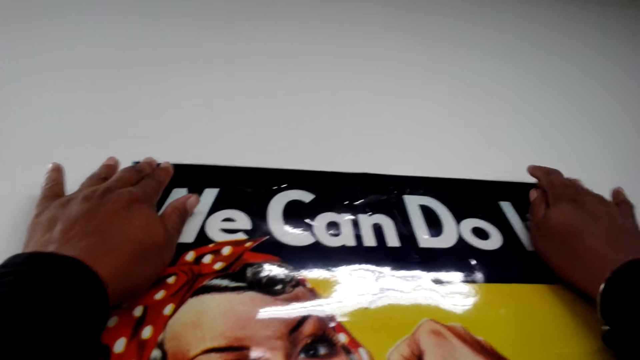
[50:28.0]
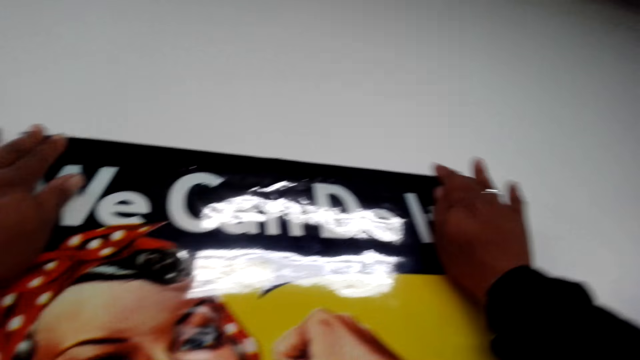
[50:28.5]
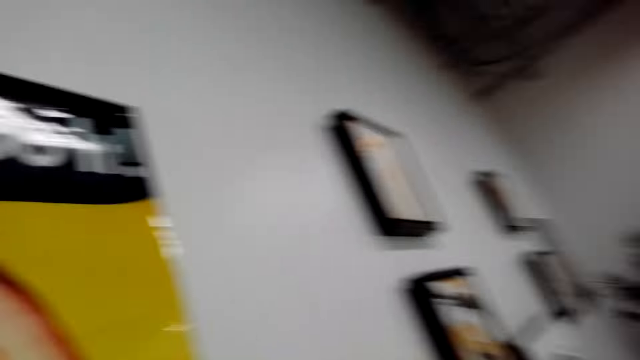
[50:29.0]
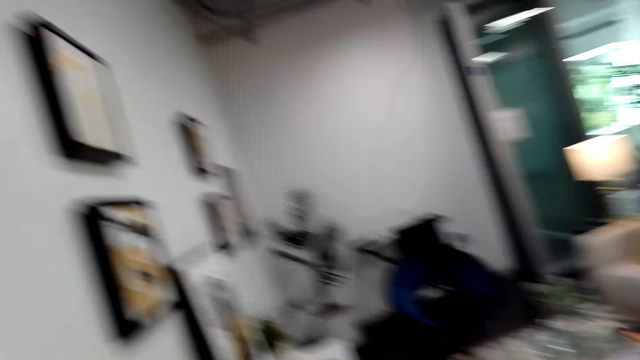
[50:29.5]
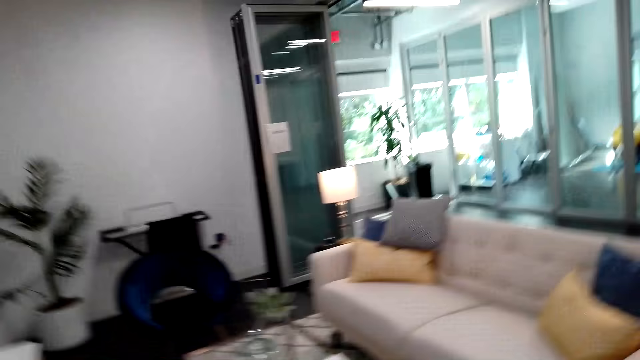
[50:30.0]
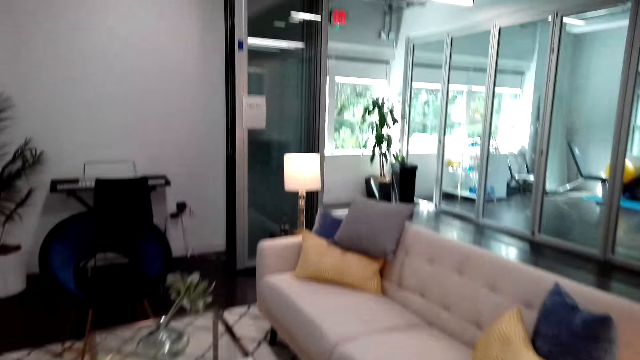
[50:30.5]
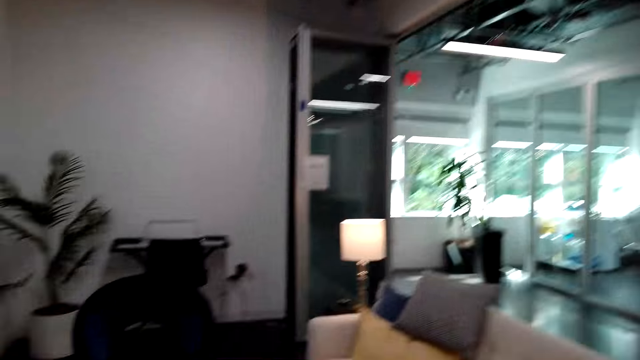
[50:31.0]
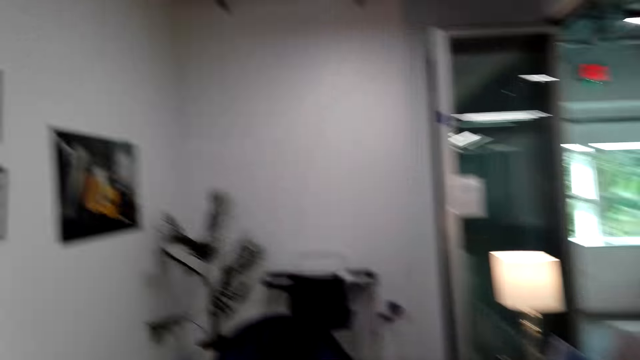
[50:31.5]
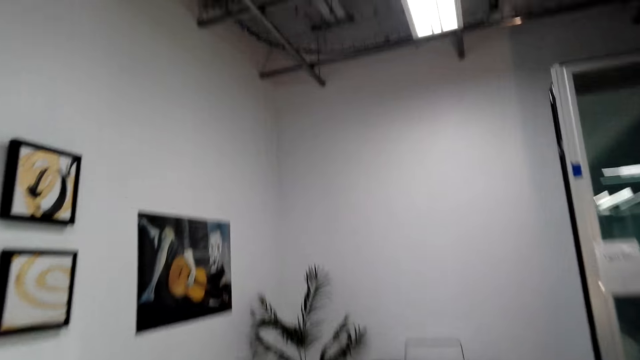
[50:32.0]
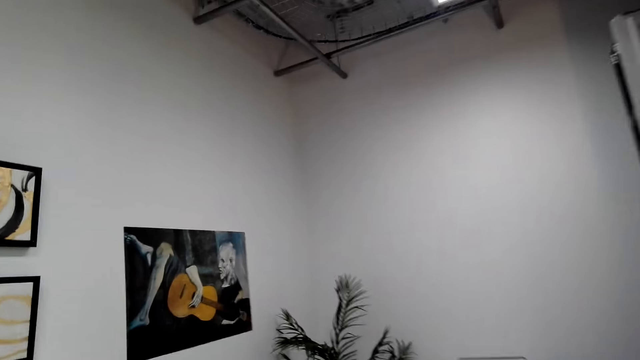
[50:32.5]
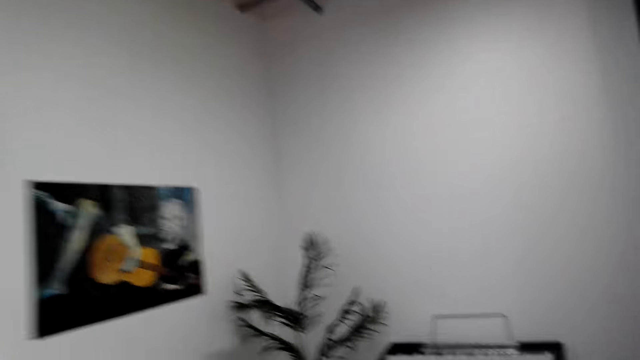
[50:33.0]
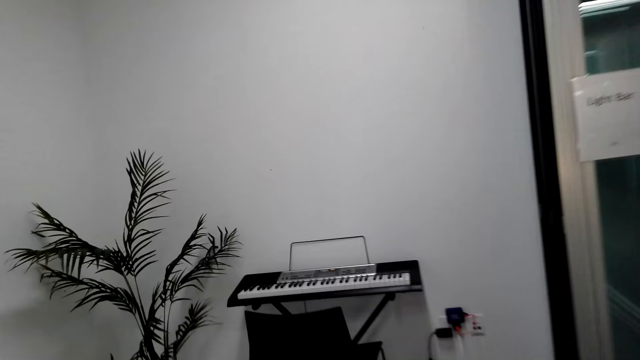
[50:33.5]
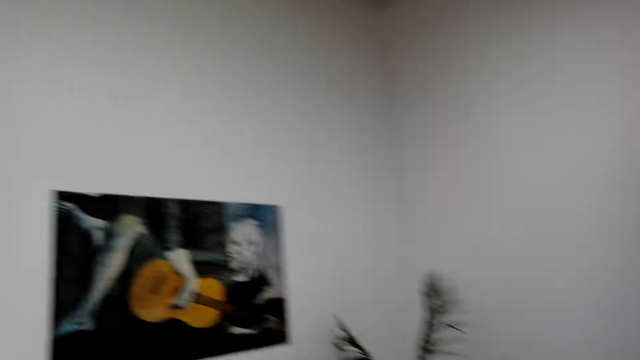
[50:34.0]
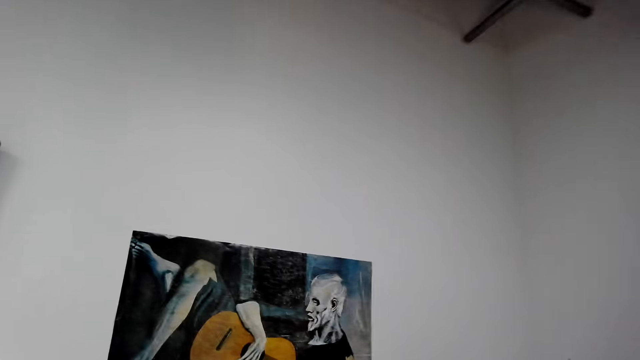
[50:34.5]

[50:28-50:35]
The camera wearer walks around the room.

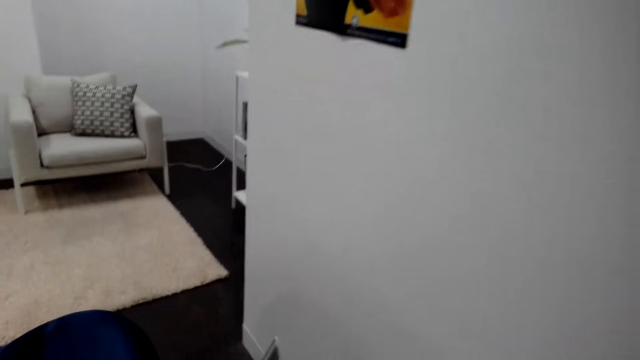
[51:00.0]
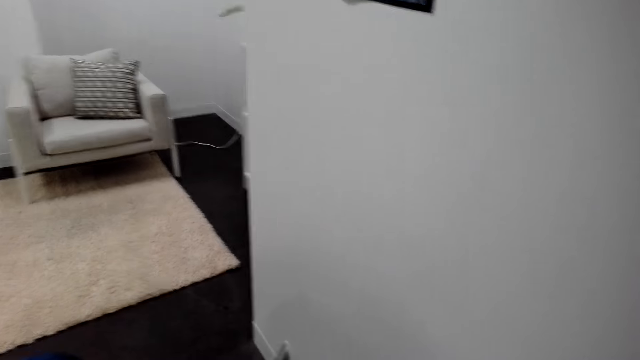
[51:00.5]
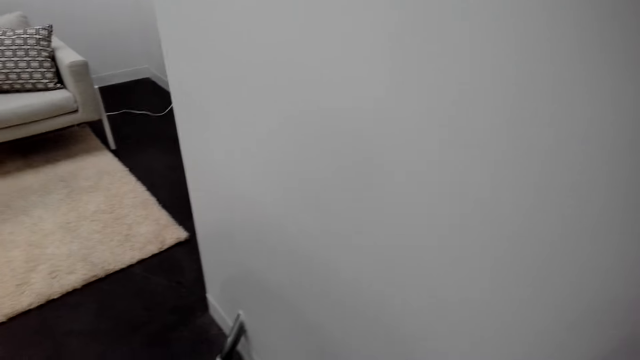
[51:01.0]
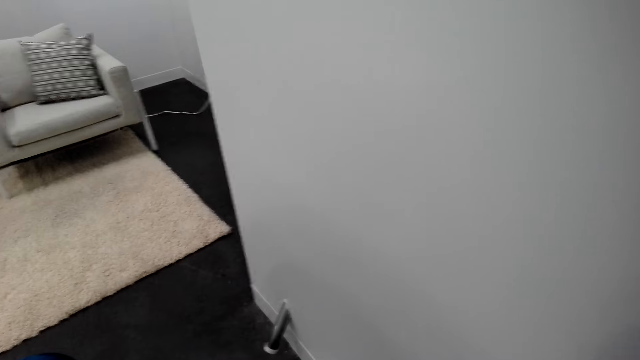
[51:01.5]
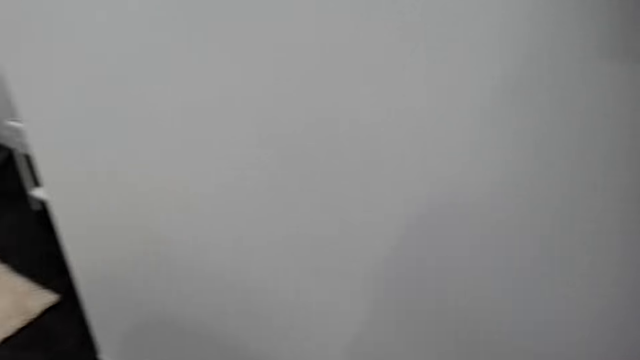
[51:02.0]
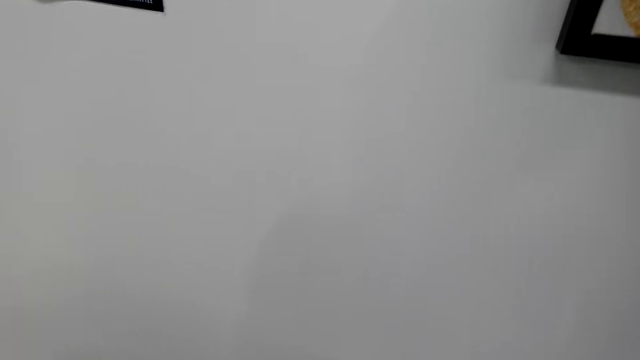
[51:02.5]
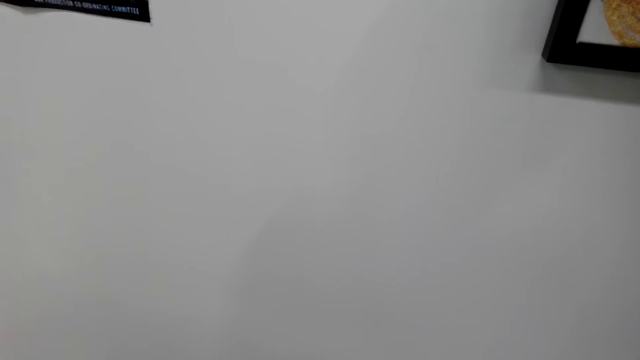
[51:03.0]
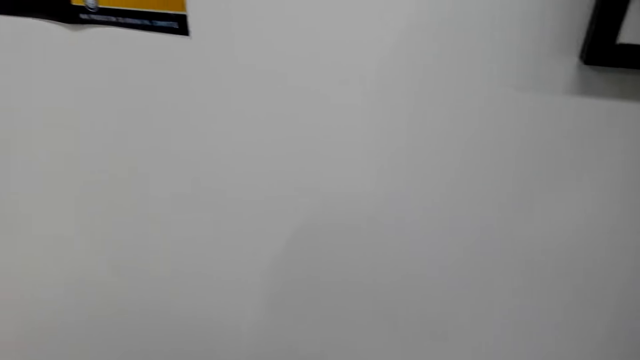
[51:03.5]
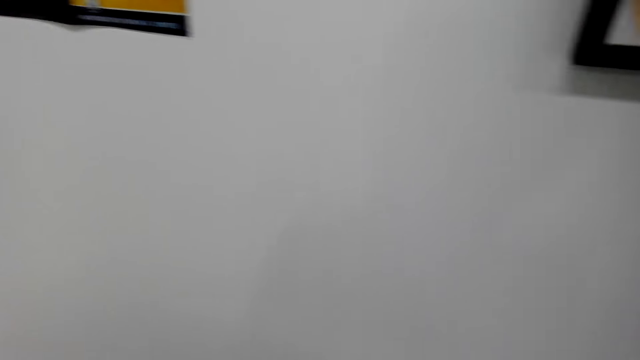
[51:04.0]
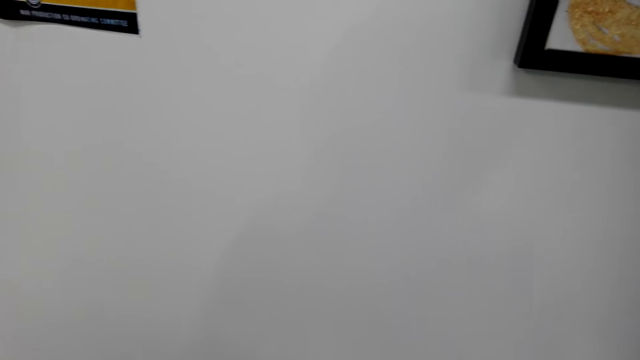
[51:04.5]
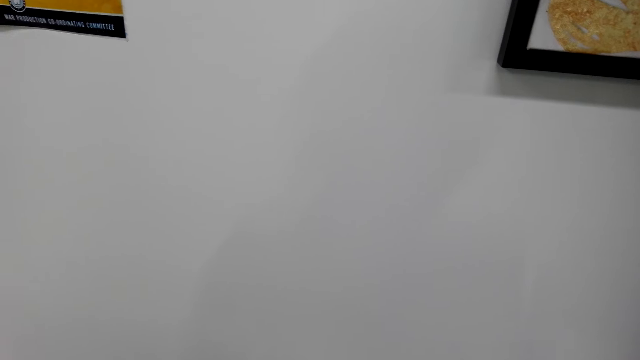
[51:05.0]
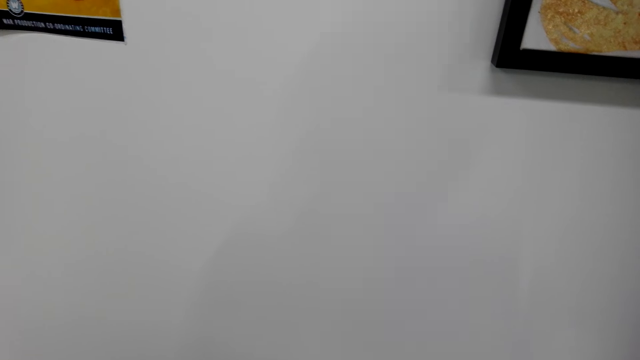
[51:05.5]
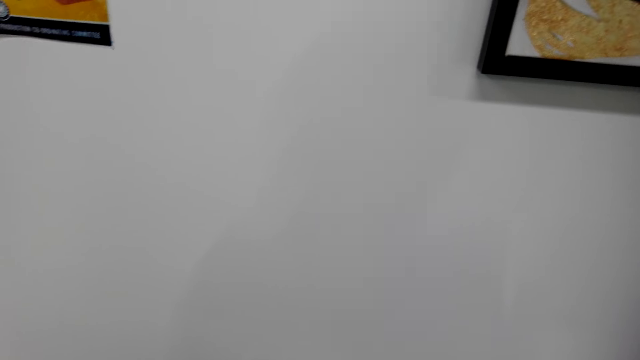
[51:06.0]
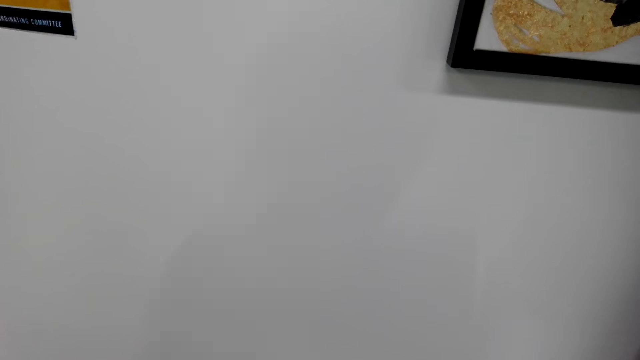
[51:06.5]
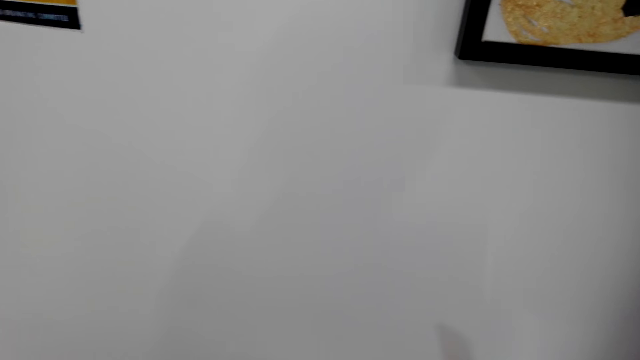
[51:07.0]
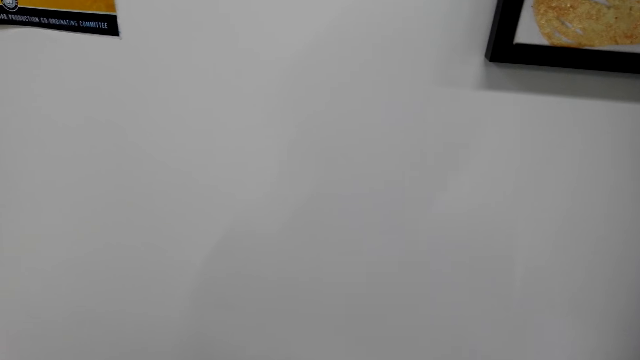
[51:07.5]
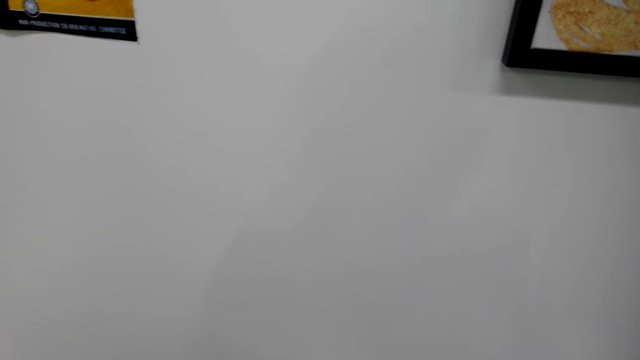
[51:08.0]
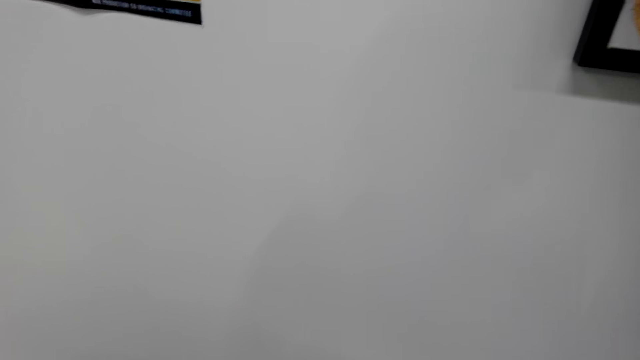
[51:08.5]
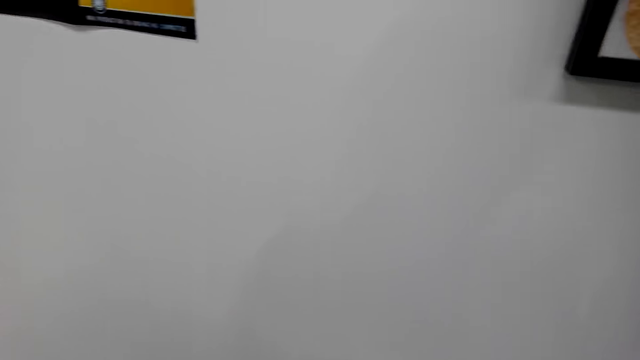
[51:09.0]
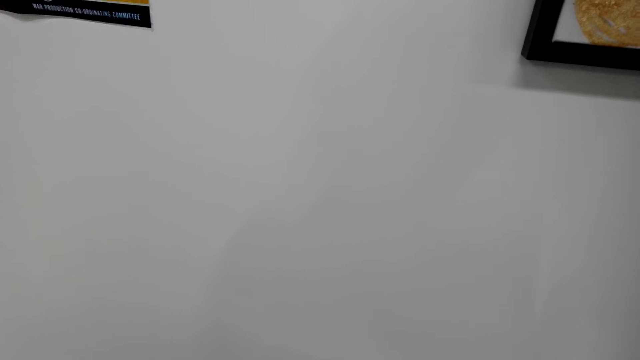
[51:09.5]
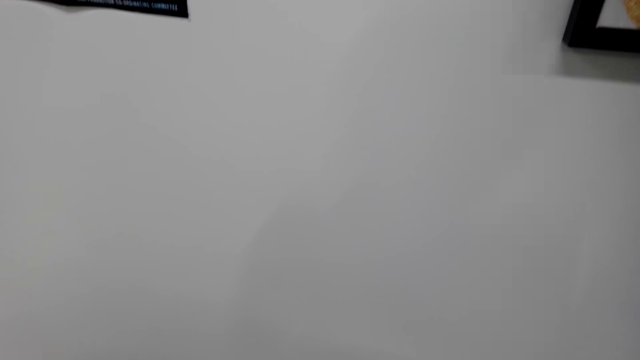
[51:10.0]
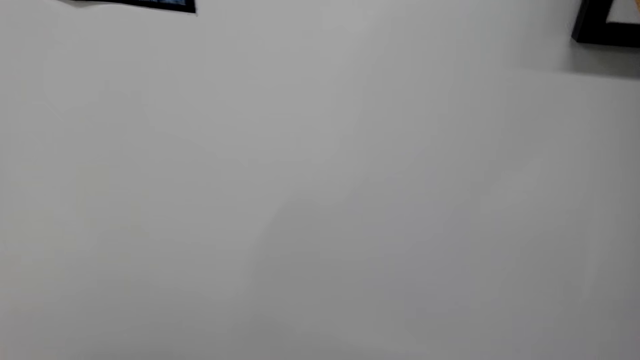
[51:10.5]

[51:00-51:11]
The camera wearer picks up drum sticks on a drum. They hit the drum with the drum sticks.

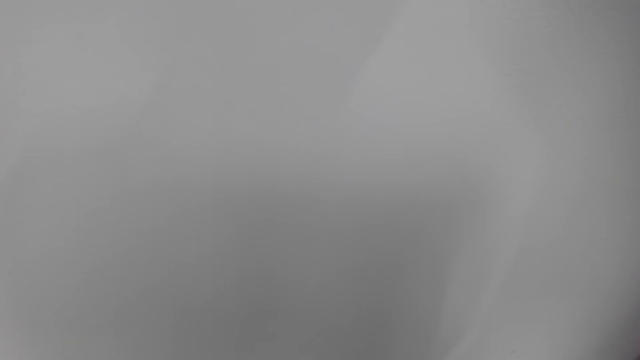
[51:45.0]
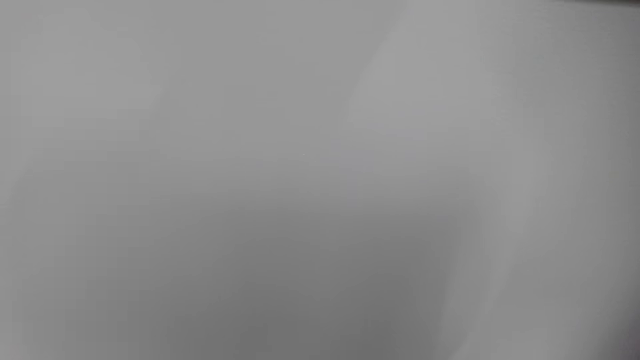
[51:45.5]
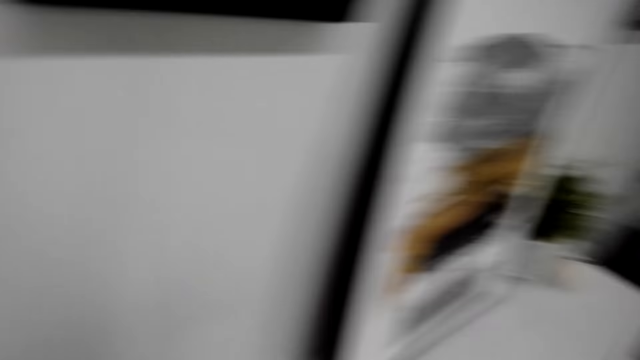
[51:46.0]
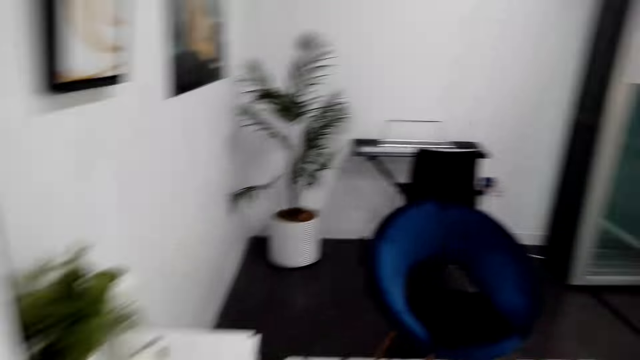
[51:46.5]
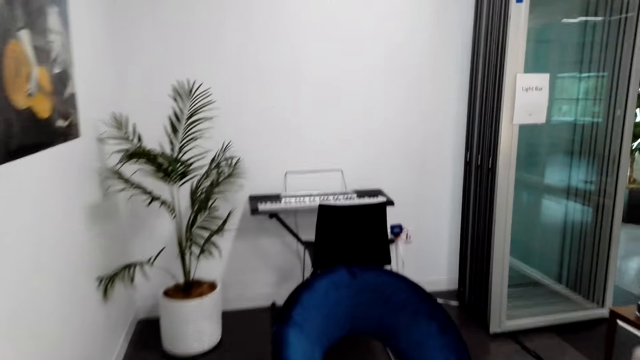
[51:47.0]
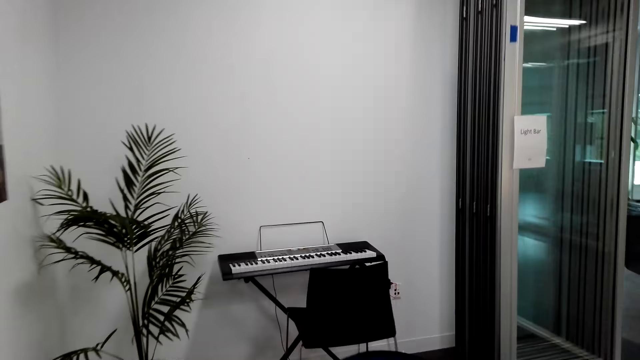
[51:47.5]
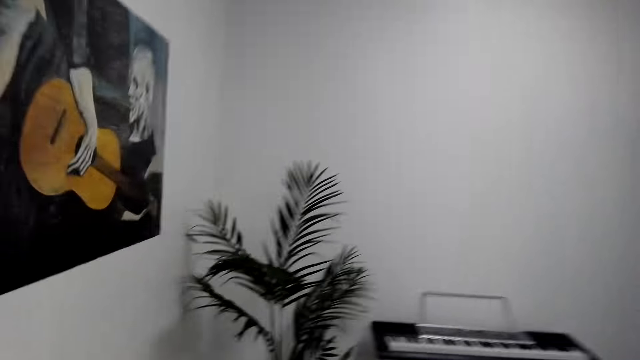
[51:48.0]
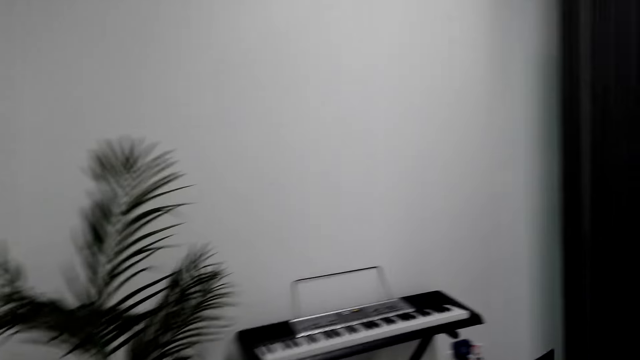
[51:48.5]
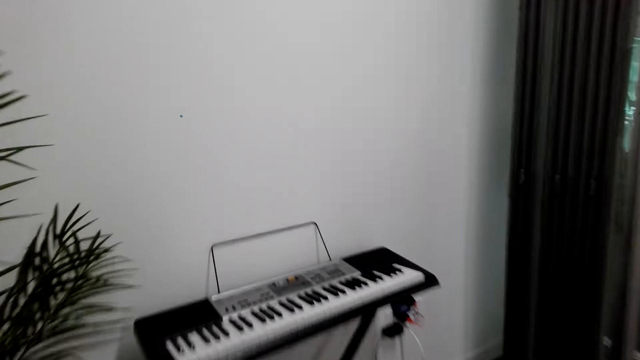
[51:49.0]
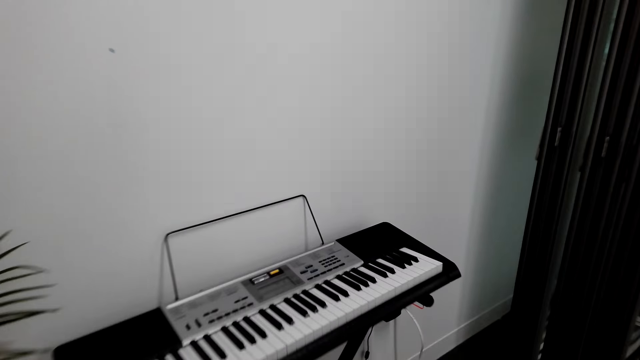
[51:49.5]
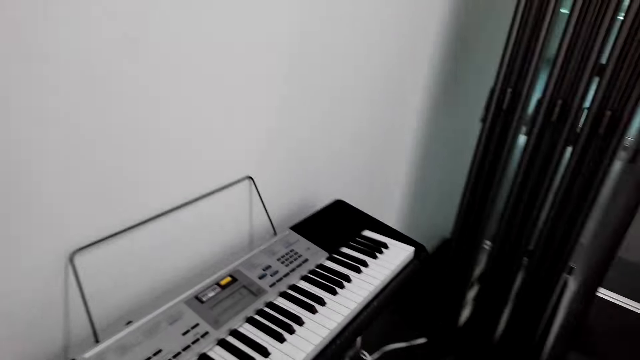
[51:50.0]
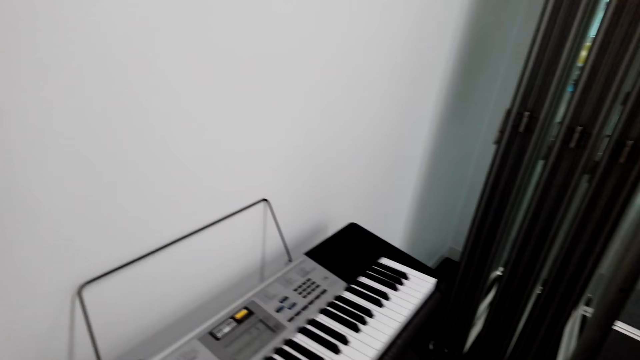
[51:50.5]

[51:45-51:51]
The camera wearer walks in the room. They sit down on a chair.
